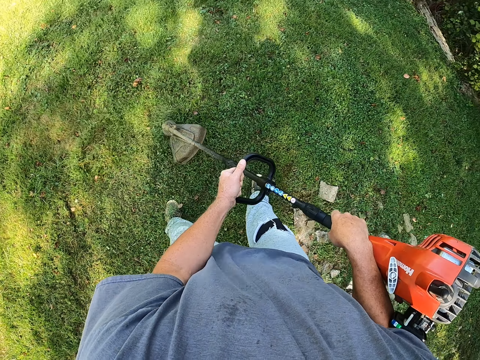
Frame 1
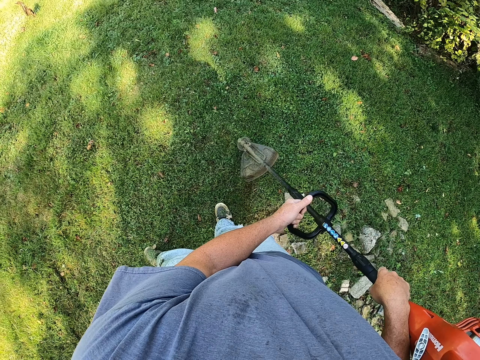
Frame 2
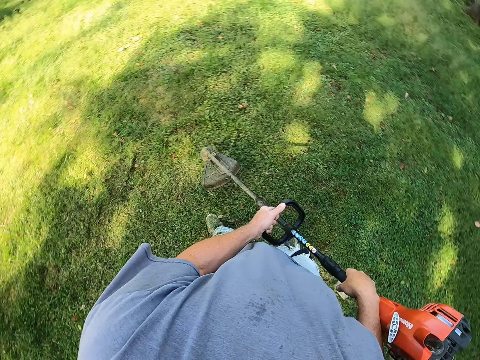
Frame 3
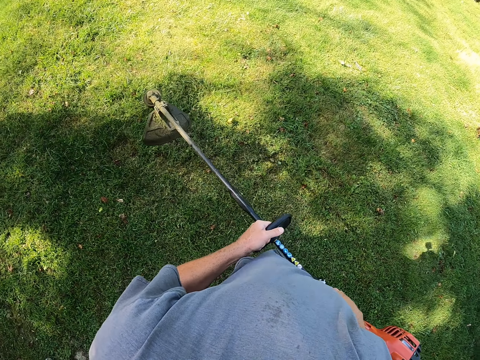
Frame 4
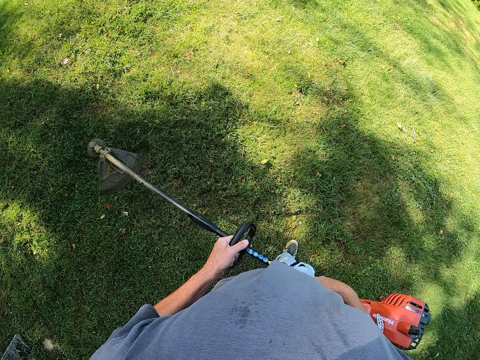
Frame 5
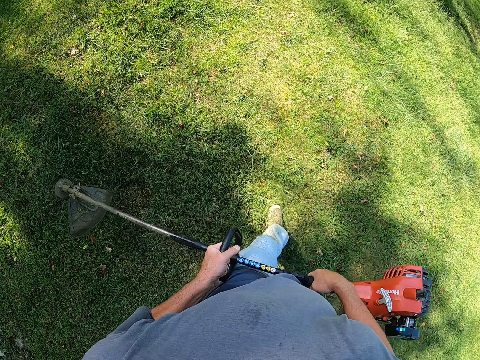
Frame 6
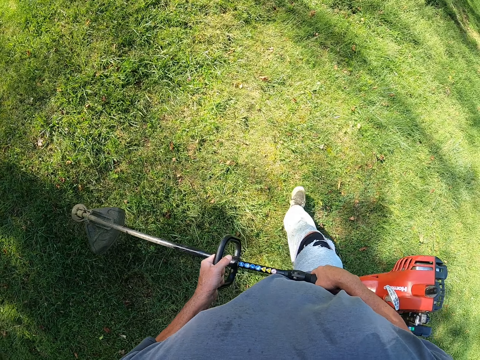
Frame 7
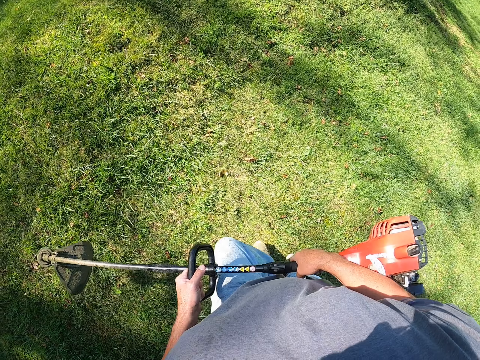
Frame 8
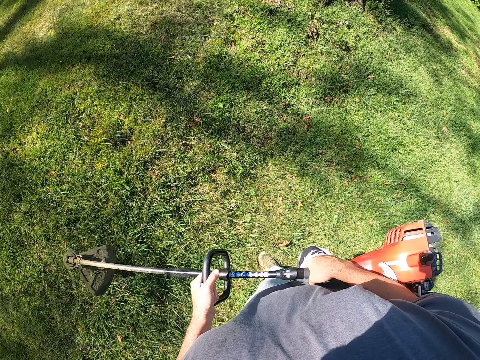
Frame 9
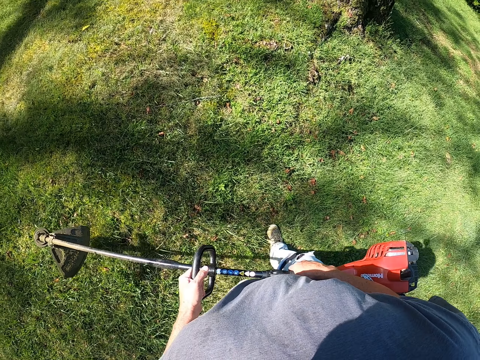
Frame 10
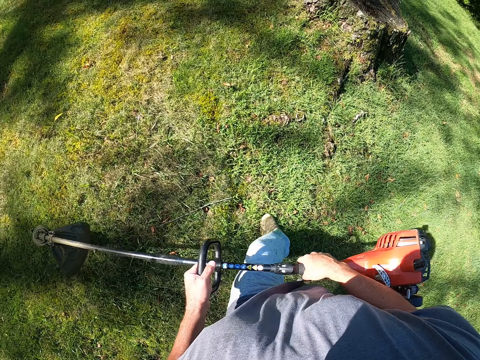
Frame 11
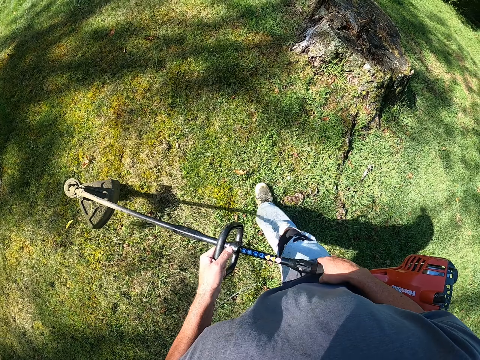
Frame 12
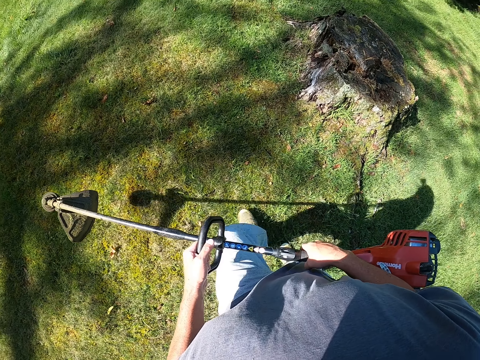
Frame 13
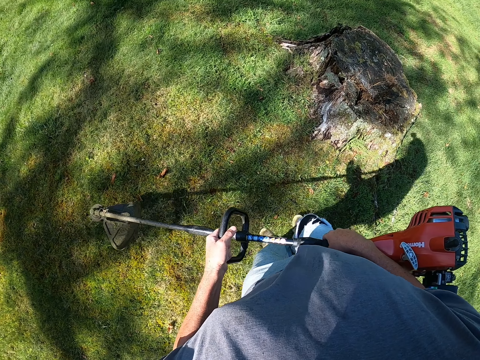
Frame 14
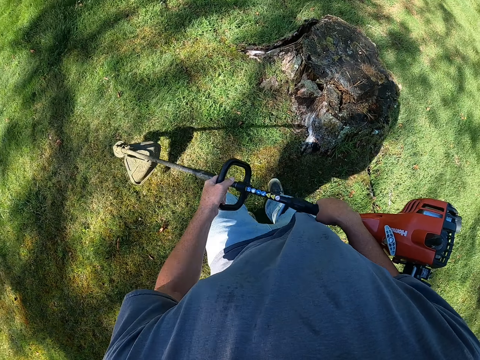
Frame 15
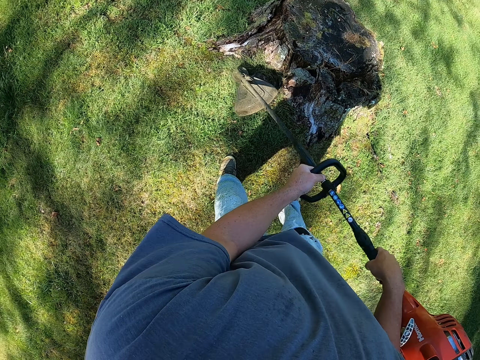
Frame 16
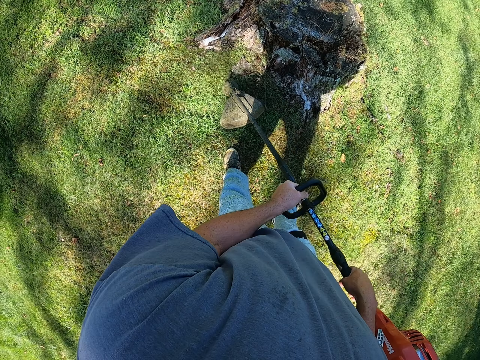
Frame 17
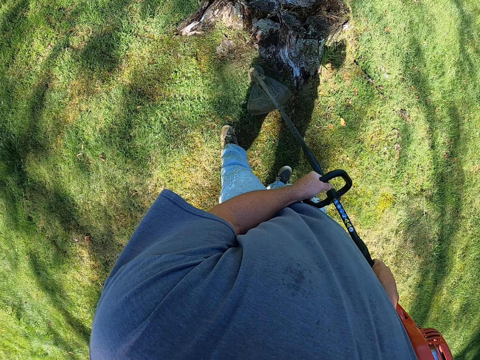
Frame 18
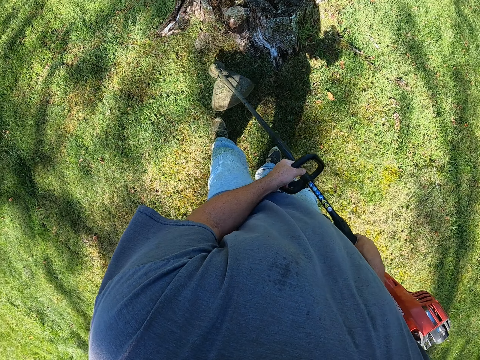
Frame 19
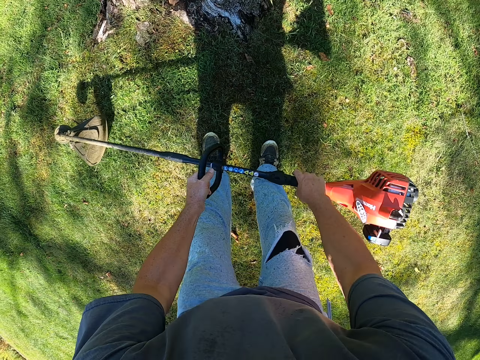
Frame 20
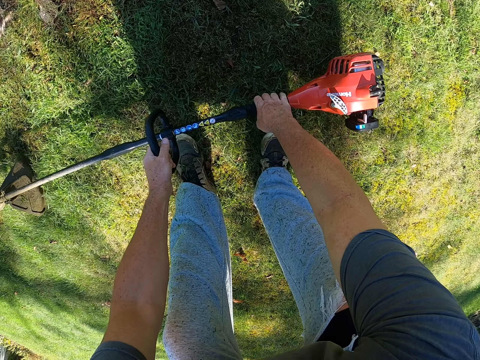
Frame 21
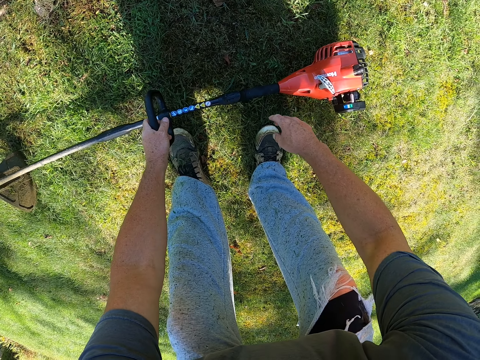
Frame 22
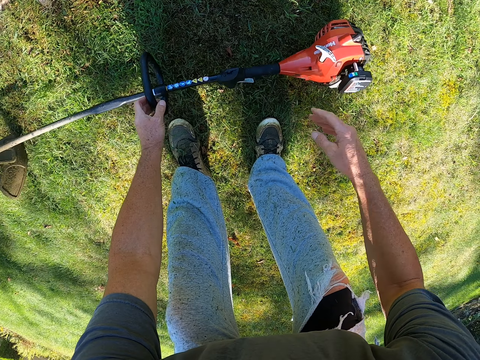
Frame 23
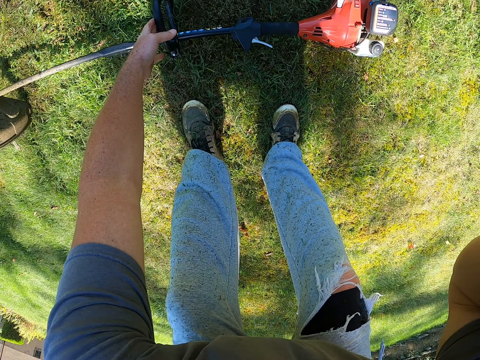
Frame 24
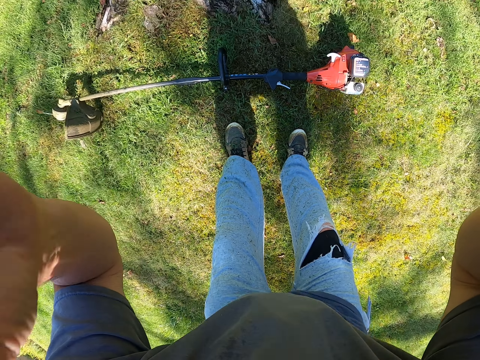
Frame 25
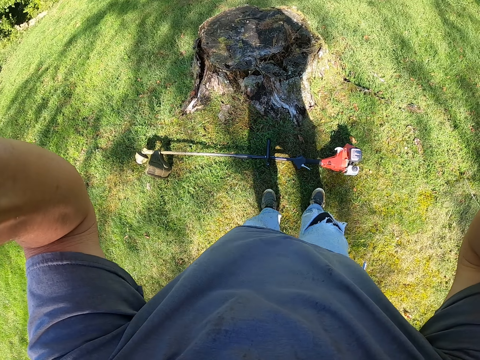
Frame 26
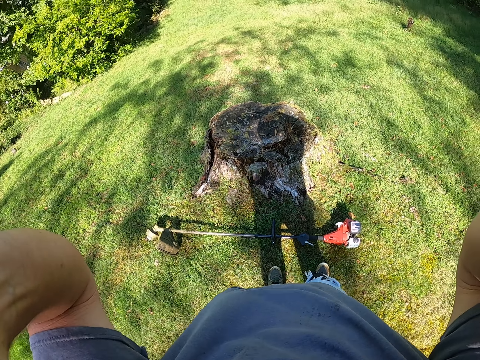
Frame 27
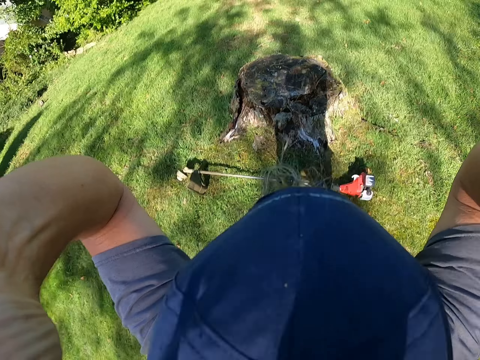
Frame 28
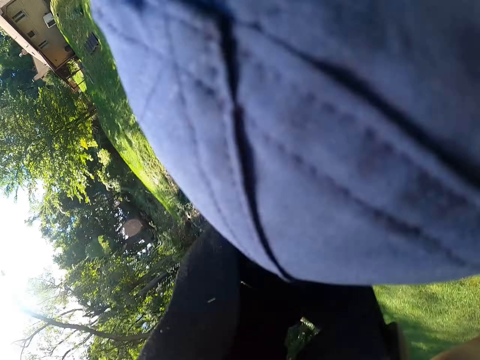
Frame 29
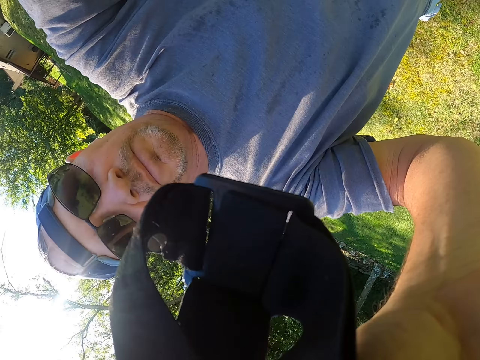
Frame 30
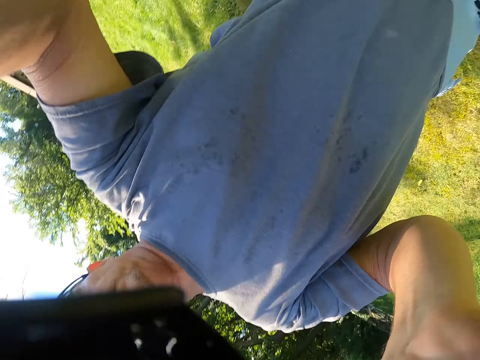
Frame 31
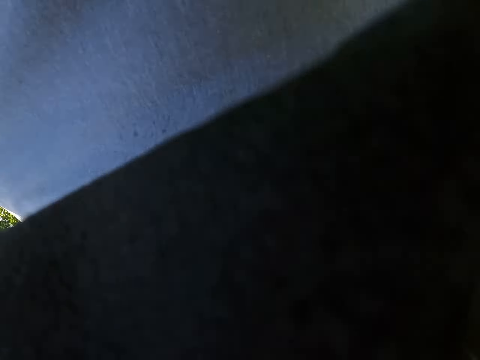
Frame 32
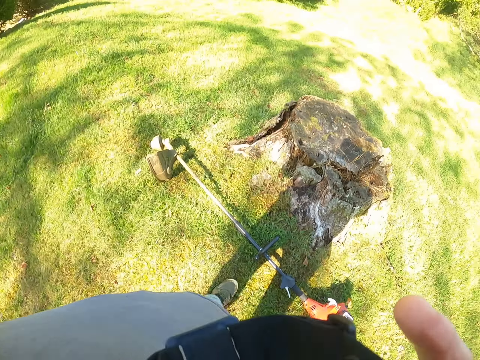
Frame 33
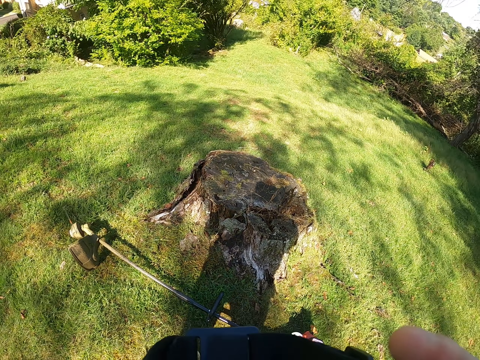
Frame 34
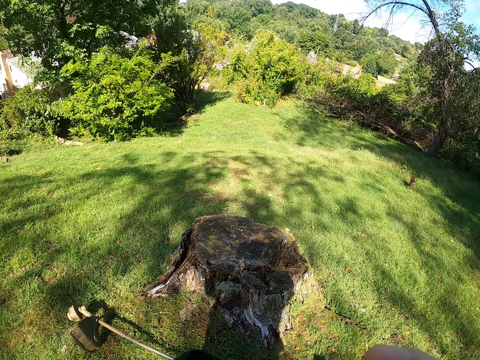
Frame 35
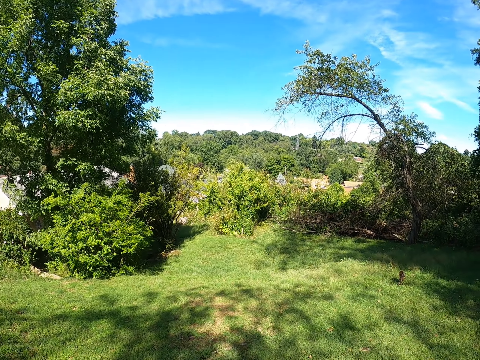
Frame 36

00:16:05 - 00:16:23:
The camera wearer walks with the lawn mower. They cut the grass with the lawn mower. They put the lawn mower down. They move the hand up to the camera. They adjust the camera.
